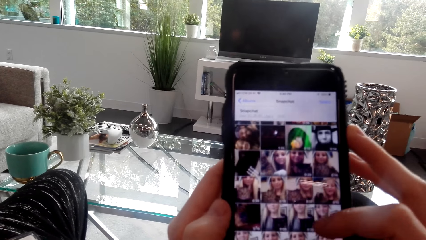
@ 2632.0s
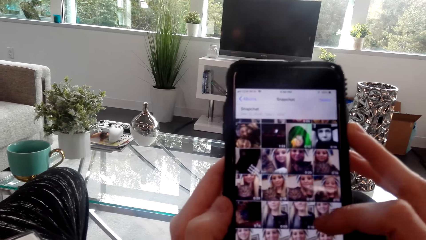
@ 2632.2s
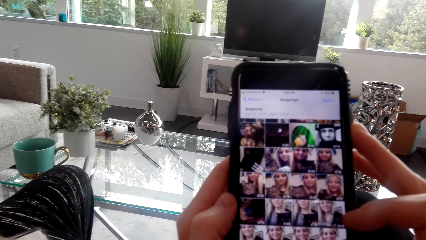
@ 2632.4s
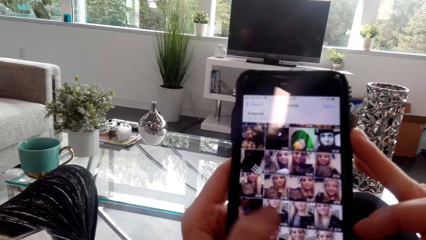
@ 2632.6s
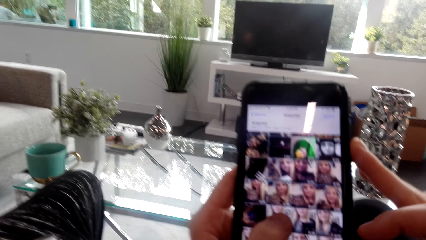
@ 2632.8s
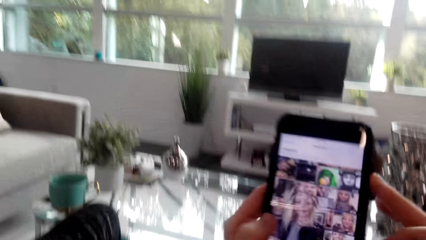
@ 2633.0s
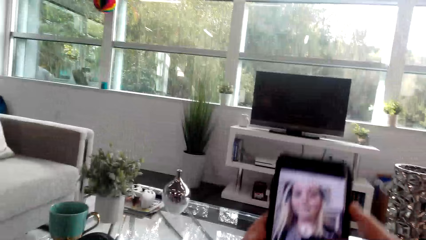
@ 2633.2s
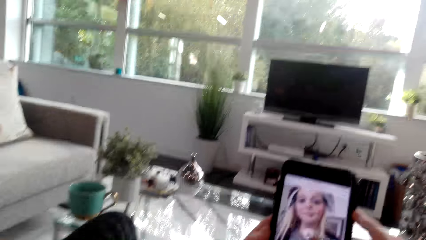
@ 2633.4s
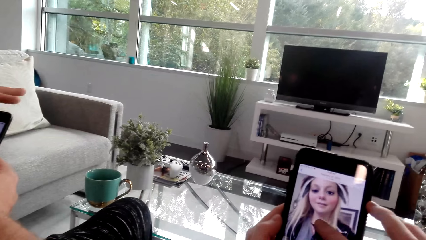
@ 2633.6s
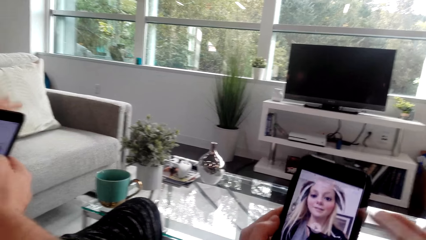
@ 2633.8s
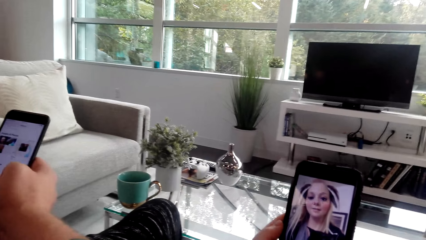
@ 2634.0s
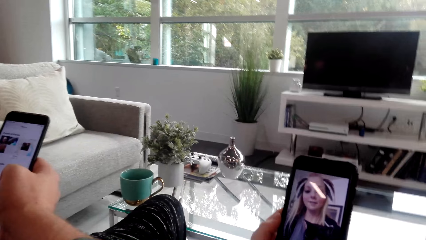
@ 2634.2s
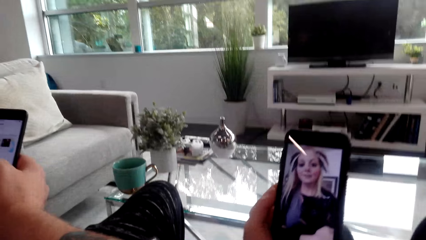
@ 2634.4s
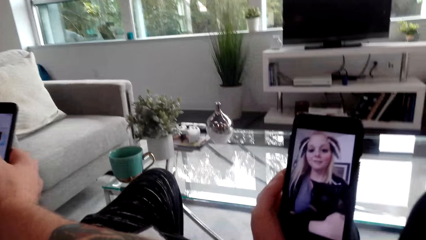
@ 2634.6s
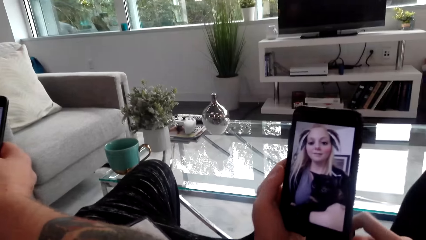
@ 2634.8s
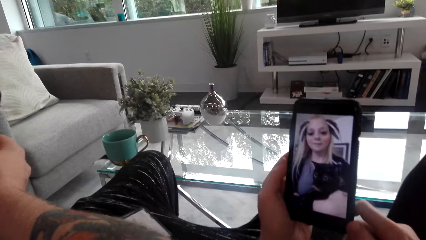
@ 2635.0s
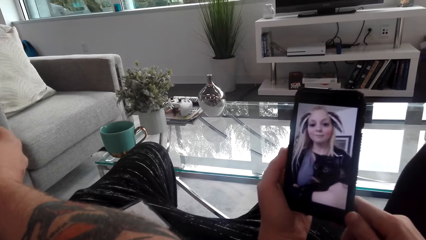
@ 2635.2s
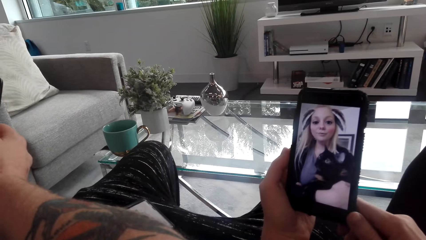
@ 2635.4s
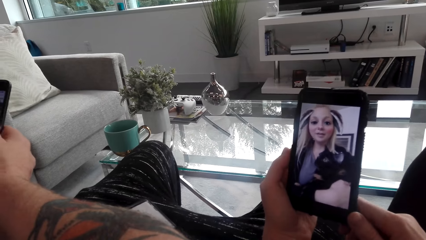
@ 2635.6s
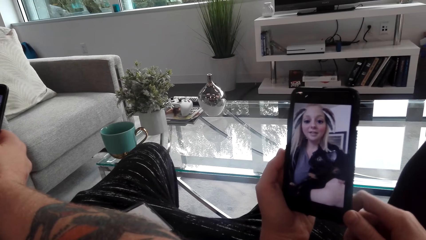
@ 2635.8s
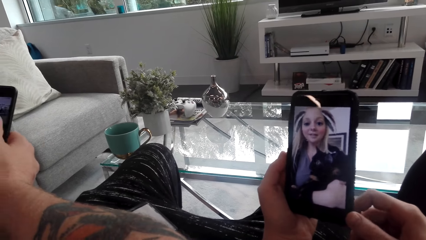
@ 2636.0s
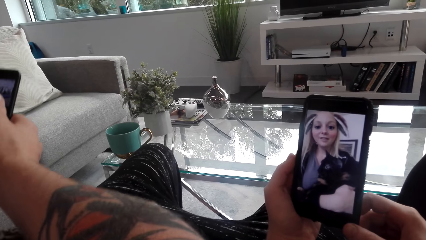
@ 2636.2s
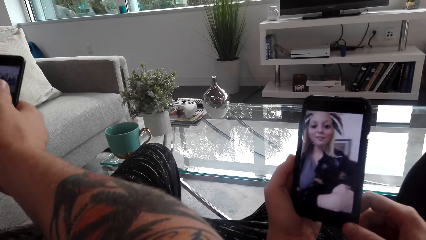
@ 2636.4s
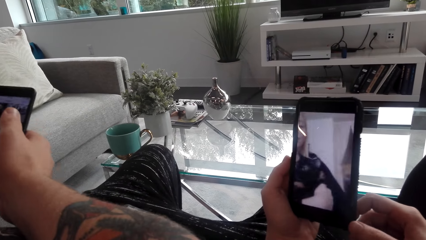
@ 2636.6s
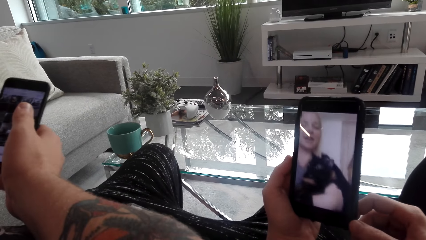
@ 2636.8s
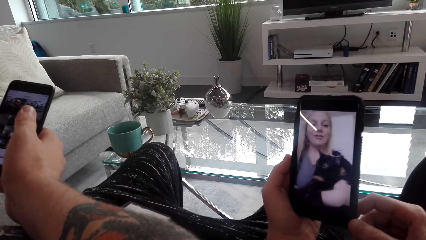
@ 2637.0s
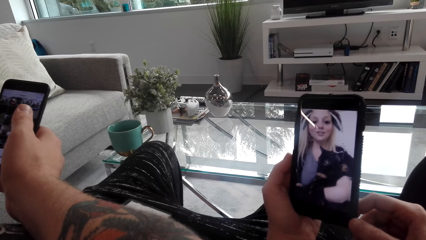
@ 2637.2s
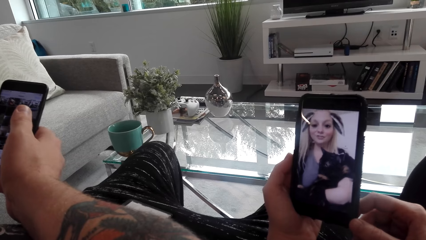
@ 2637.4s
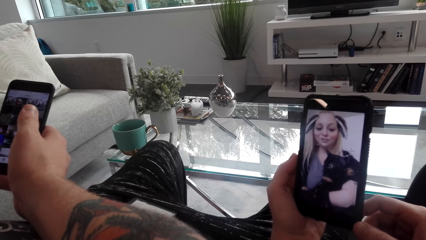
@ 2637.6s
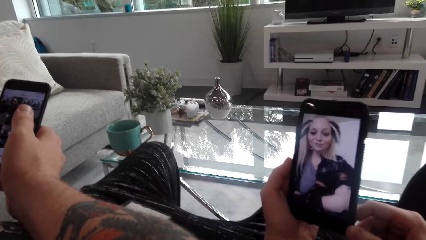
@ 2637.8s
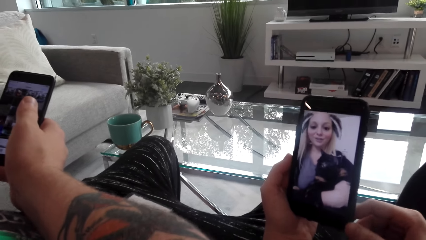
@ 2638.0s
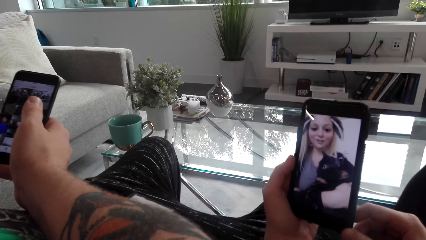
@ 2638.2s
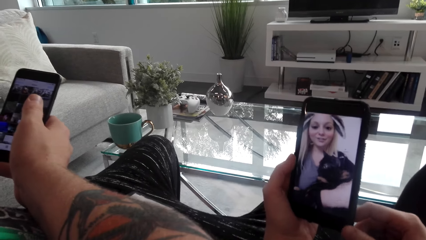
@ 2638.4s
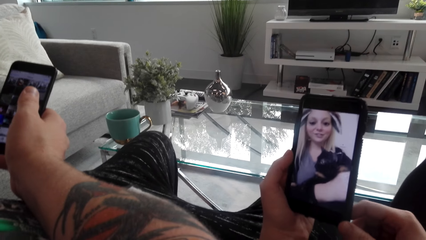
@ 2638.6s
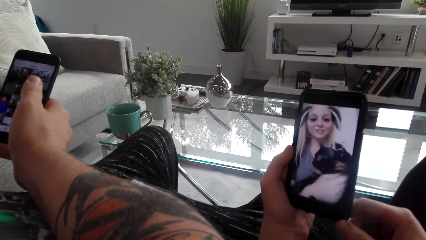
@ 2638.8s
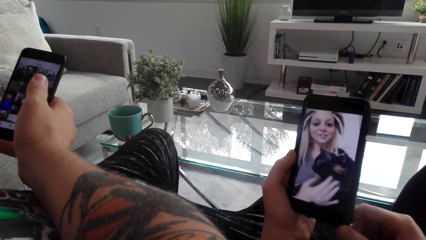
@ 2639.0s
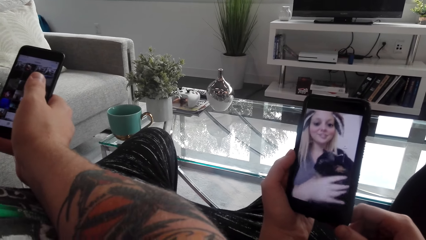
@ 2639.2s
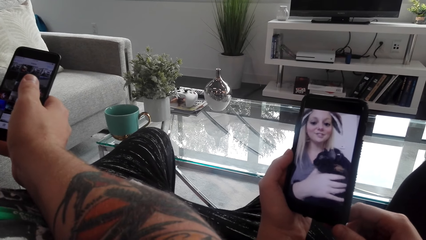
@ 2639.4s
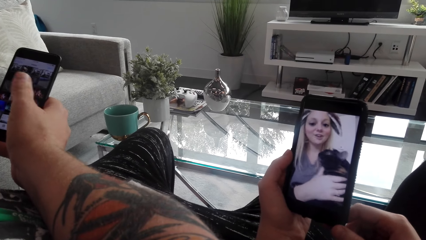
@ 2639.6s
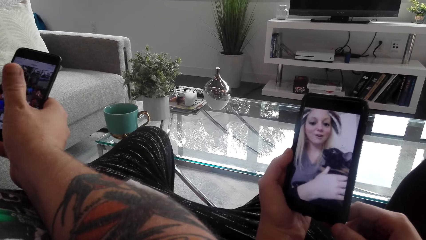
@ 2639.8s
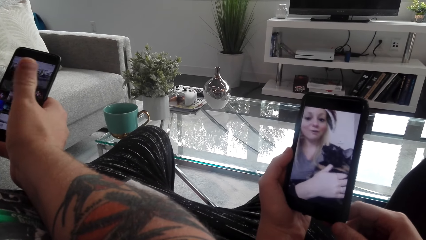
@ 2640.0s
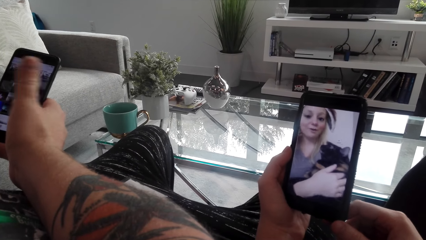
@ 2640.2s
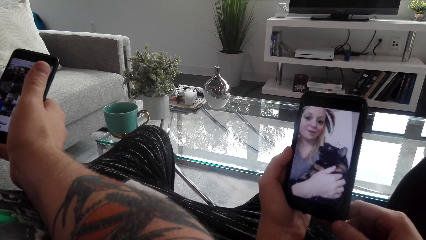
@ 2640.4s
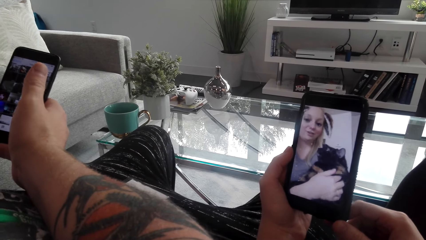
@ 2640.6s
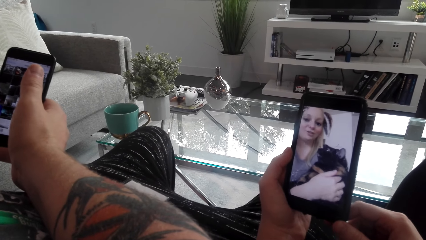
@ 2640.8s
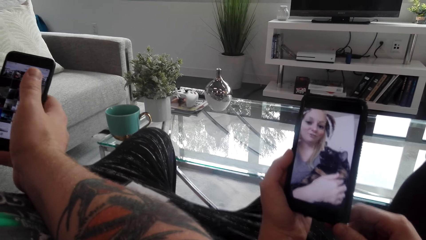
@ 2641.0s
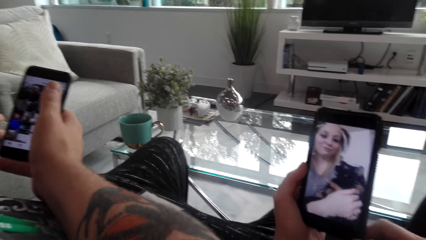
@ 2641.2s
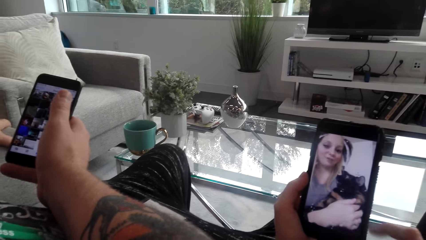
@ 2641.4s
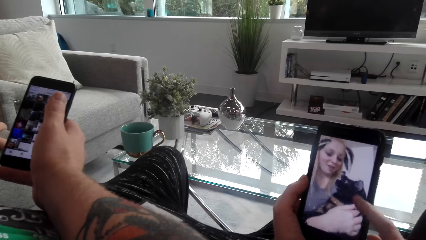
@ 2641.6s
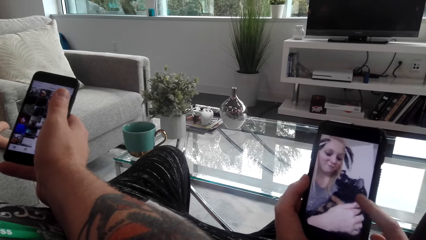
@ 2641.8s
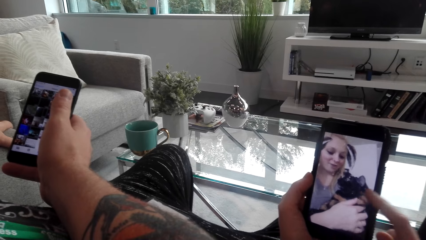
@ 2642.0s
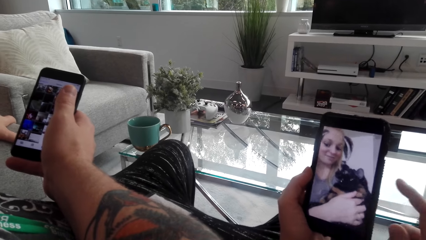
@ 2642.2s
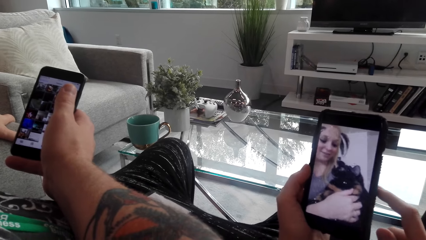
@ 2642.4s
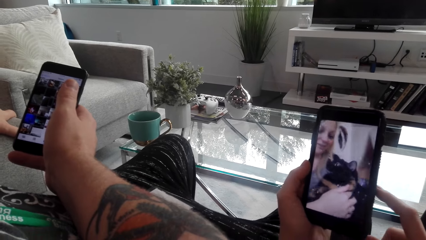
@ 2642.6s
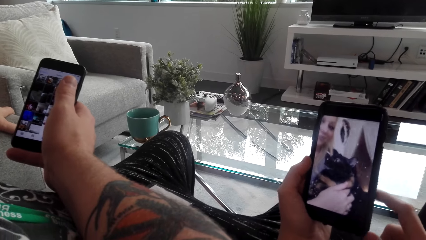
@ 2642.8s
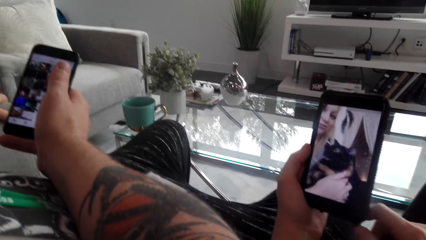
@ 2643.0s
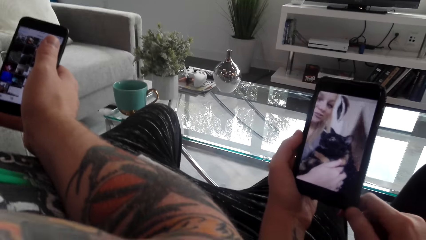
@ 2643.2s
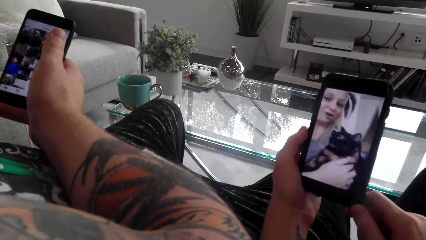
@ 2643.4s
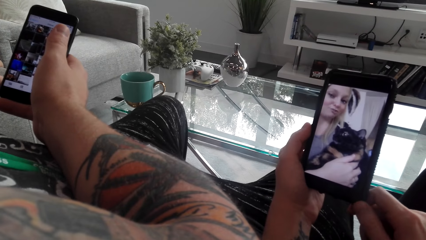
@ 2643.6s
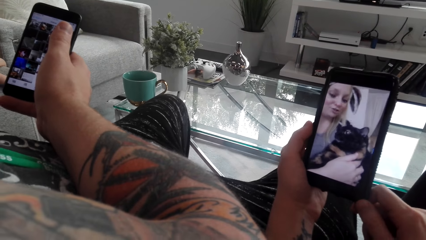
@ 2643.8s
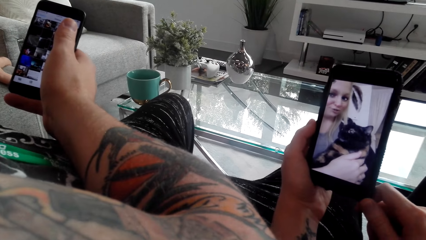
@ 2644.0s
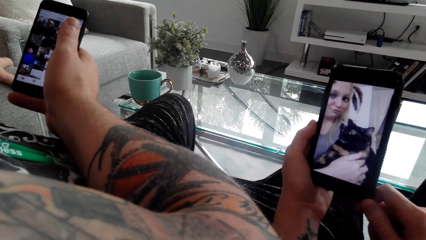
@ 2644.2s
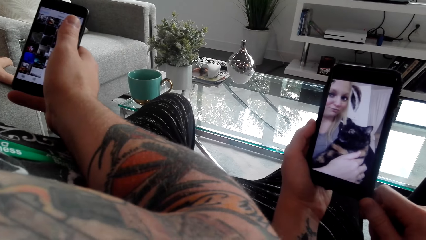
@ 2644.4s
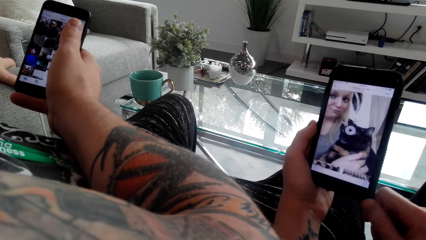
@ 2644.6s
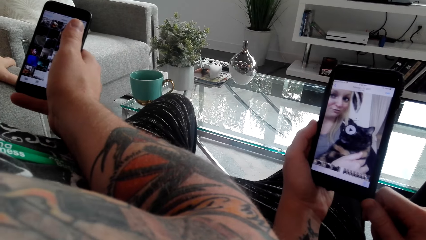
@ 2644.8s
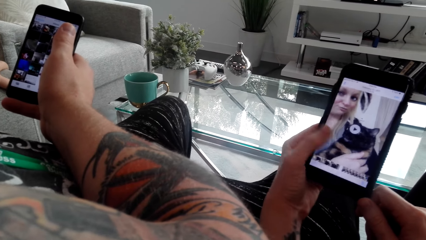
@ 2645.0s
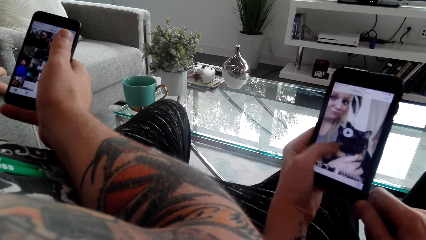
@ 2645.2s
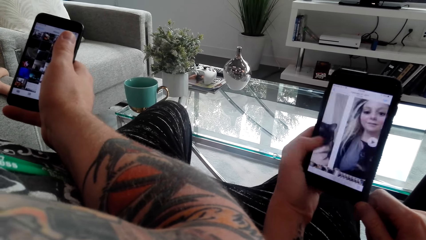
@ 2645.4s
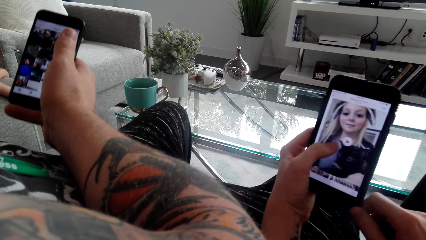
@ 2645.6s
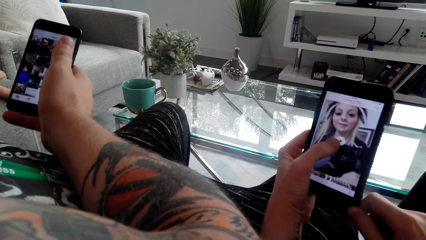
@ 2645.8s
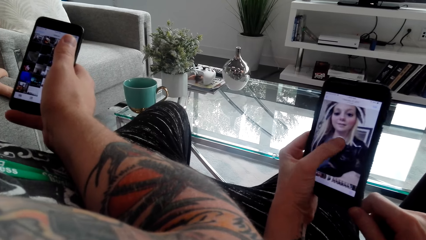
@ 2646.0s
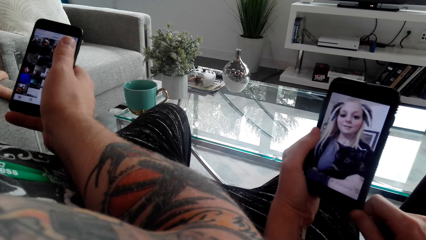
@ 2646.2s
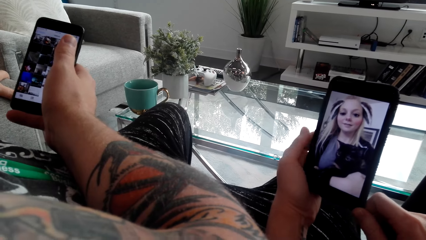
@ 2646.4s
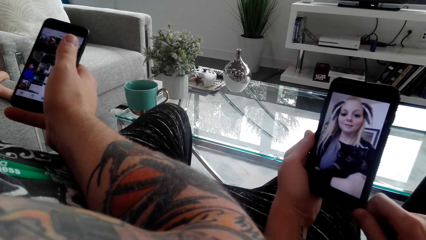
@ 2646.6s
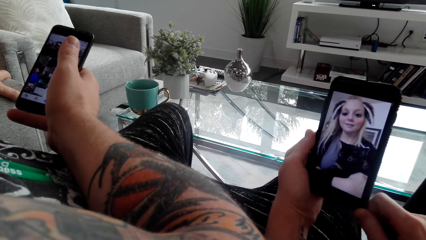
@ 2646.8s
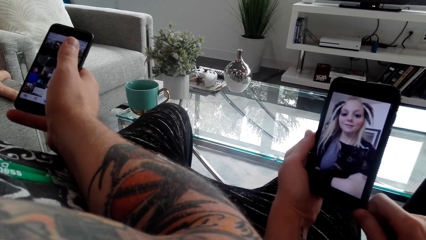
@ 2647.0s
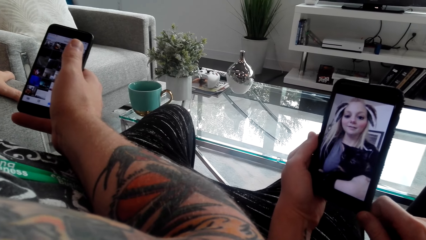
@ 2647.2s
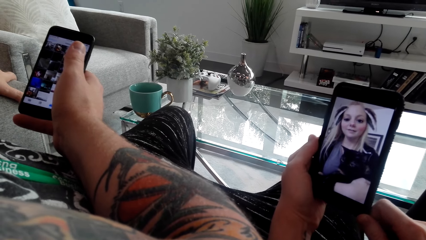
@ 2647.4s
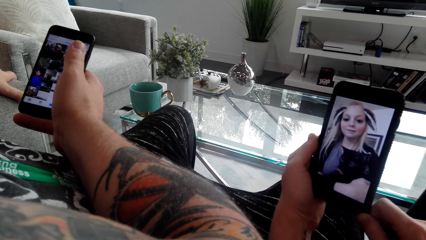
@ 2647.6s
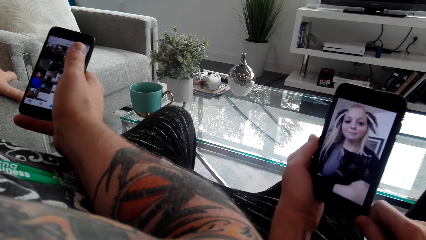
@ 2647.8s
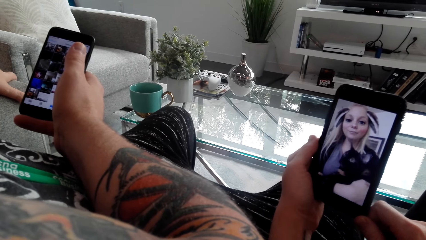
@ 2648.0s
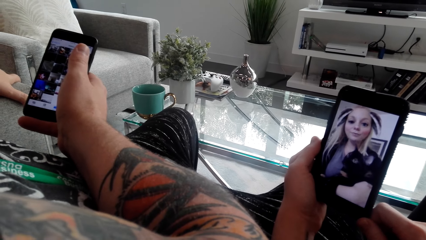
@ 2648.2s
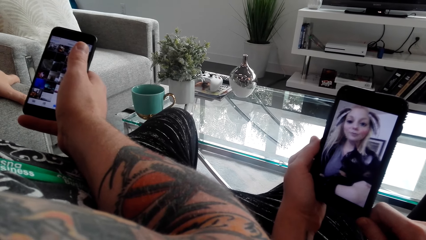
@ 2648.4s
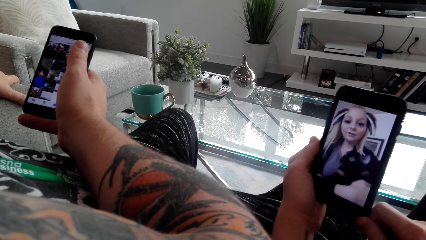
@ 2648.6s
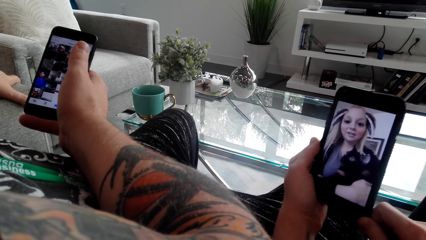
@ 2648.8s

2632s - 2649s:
The camera wearer taps on the phone. A man uses the phone. The camera wearer watches a video on the phone. The man uses the phone. The camera wearer watches the video on the phone. They swipe on the phone and tap on the phone.
